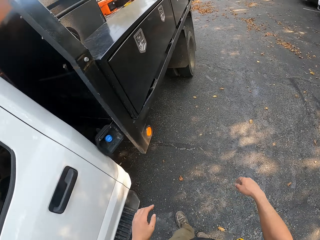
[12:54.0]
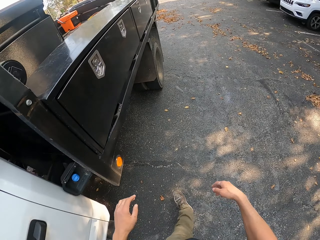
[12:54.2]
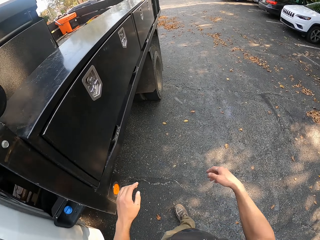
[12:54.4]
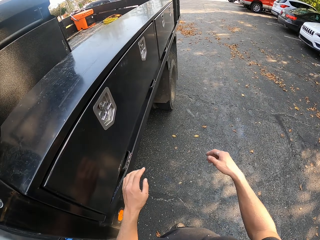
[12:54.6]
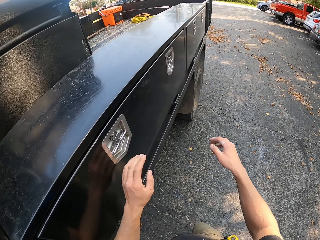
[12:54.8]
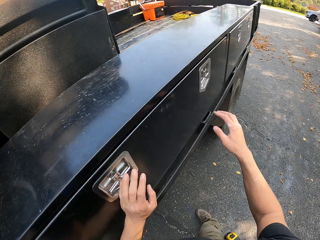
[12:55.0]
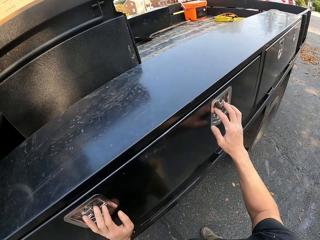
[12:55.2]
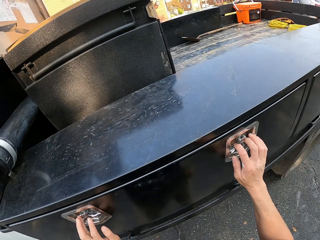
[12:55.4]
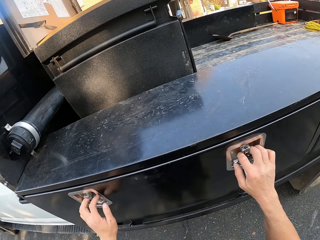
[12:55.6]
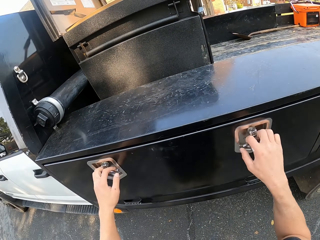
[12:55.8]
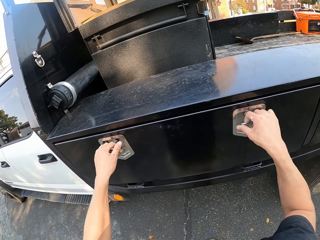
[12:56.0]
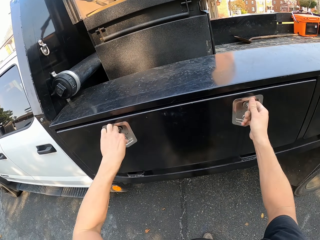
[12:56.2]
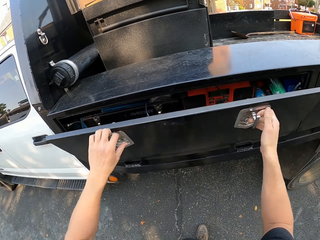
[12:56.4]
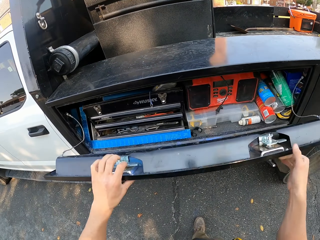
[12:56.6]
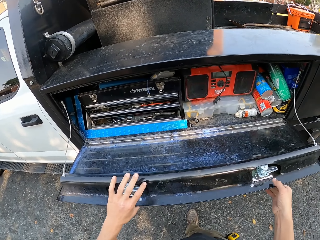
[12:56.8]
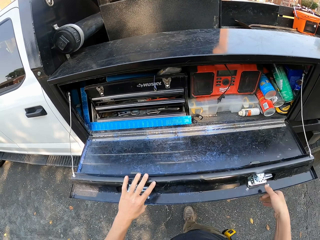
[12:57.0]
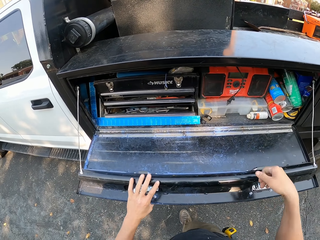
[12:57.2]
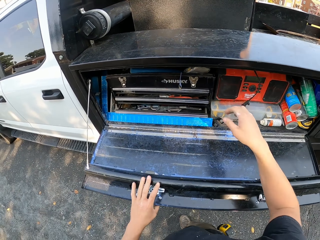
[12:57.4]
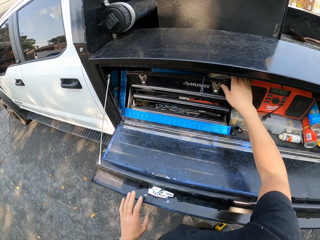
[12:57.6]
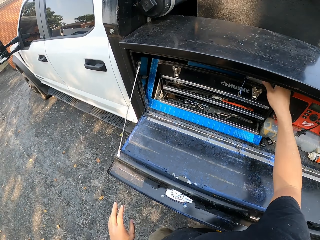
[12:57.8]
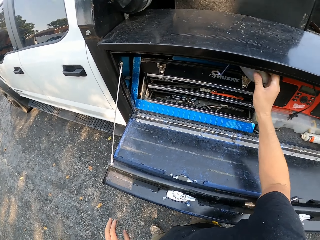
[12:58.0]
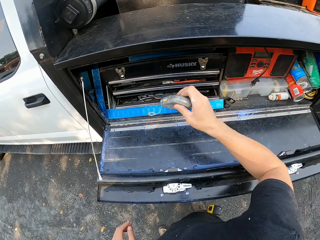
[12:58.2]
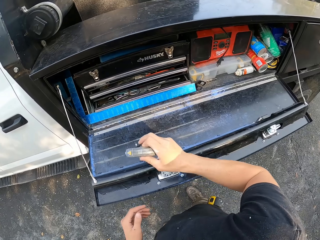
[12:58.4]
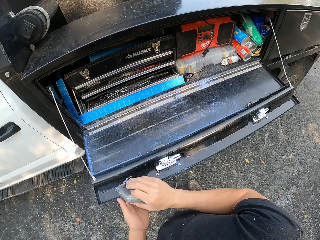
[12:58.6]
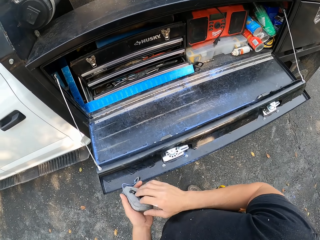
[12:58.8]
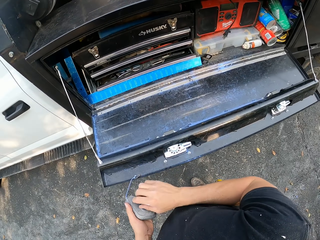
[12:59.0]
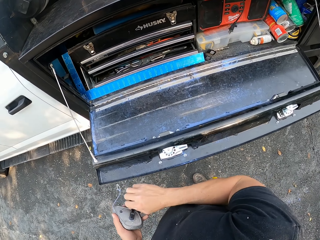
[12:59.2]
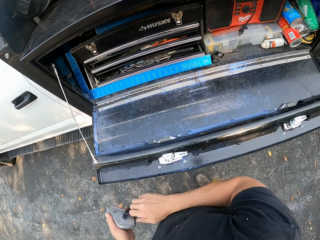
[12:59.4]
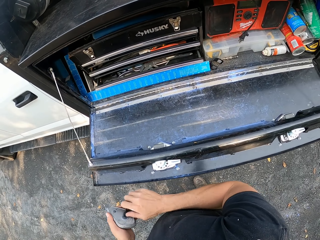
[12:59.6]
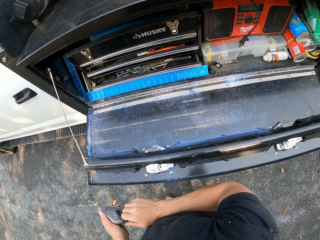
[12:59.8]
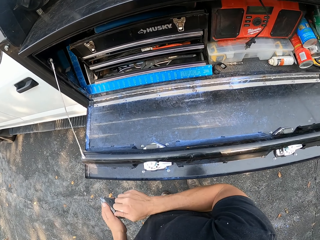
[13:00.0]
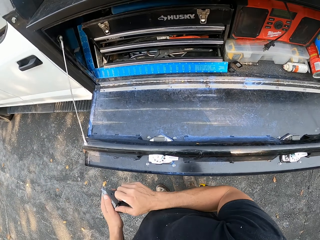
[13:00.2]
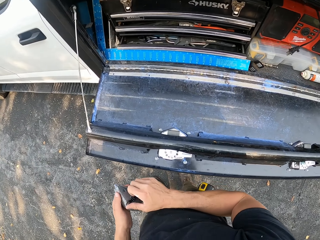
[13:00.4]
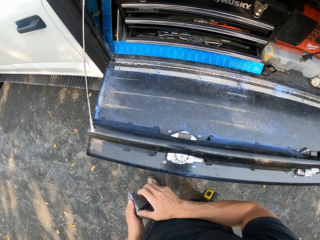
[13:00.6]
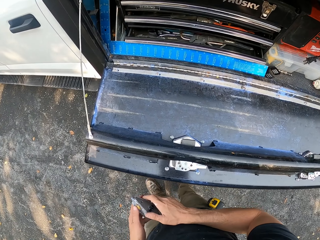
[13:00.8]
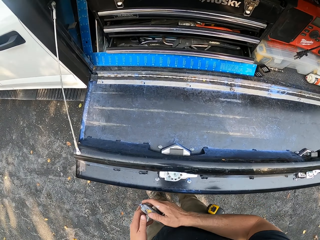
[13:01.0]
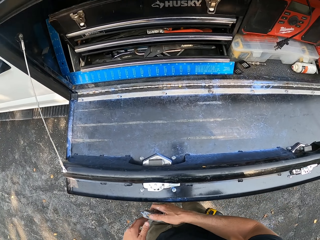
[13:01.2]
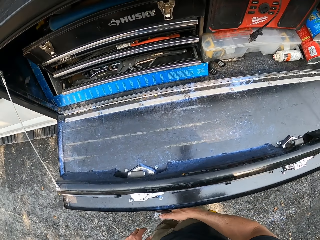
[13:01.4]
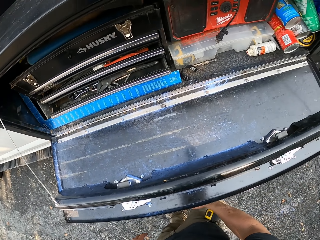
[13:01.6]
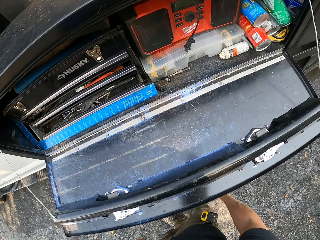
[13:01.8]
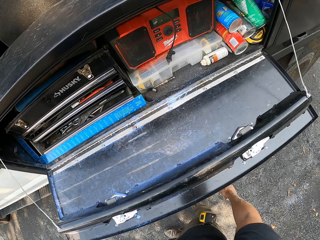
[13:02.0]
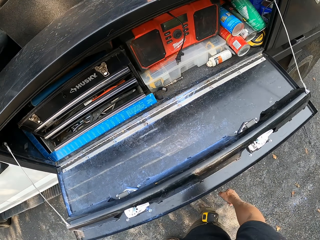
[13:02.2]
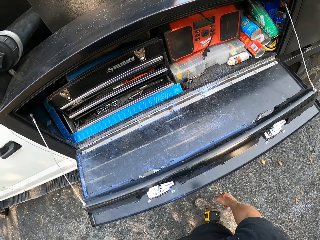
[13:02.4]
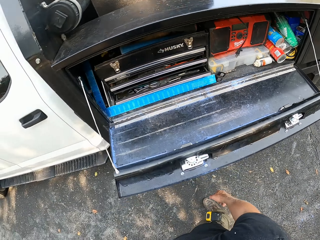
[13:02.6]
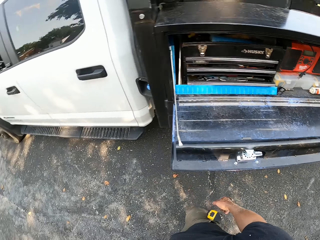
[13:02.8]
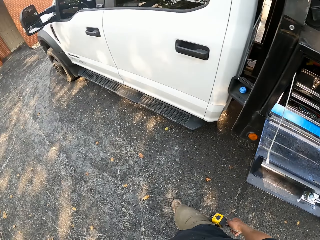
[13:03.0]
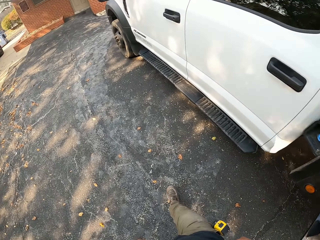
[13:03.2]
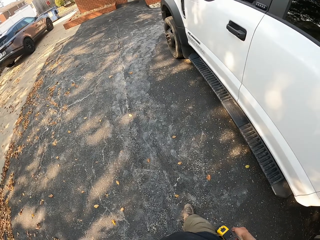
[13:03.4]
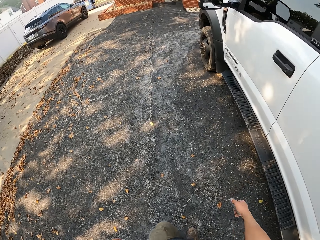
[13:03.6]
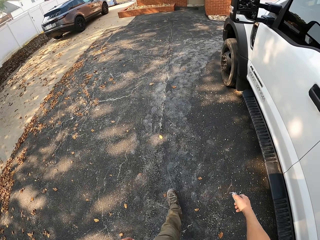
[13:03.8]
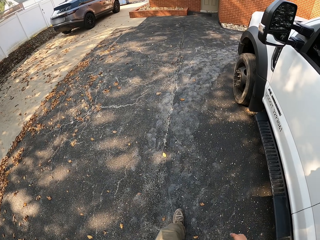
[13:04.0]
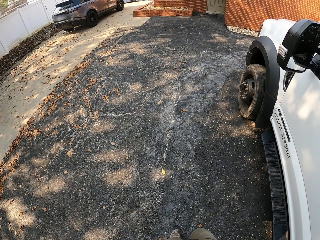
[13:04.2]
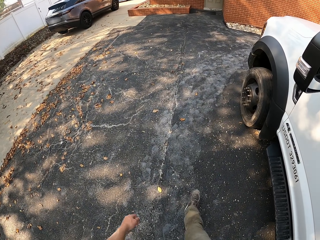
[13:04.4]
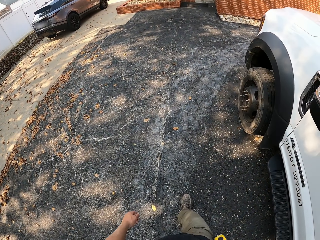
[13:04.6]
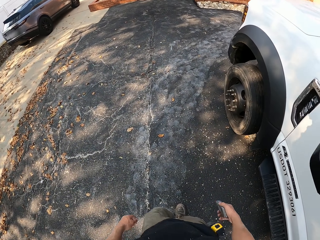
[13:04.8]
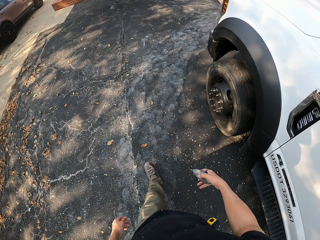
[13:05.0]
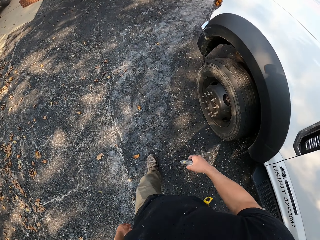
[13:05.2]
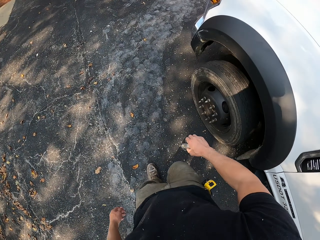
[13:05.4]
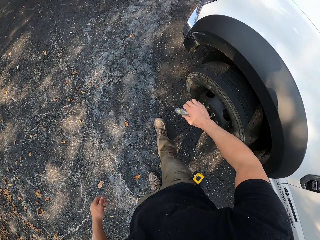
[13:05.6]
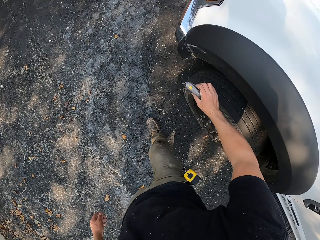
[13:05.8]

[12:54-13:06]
The camera wearer walks around. They open the truck. They open a drawer. They pick up a measuring rope. They walk around.

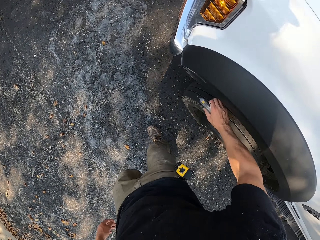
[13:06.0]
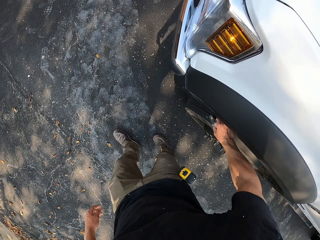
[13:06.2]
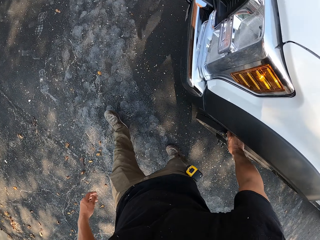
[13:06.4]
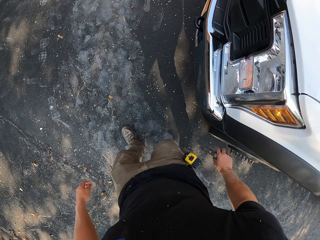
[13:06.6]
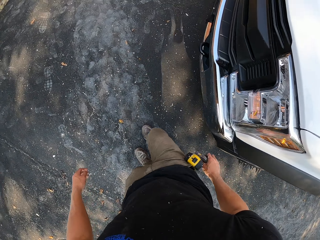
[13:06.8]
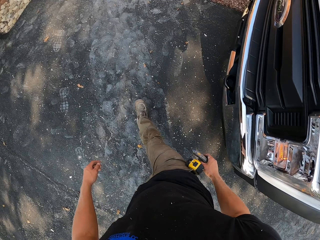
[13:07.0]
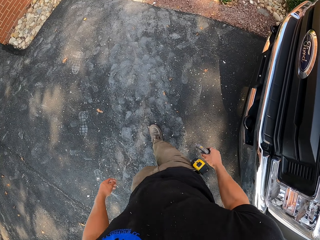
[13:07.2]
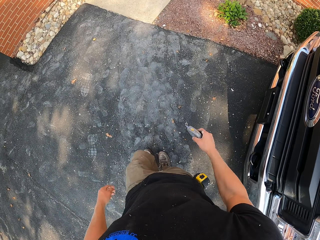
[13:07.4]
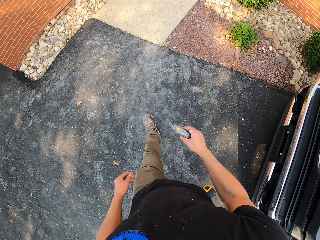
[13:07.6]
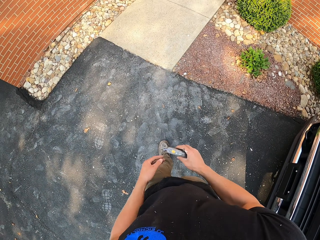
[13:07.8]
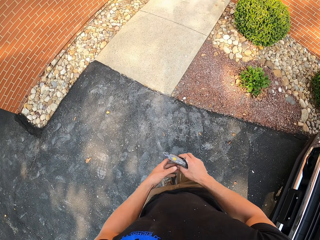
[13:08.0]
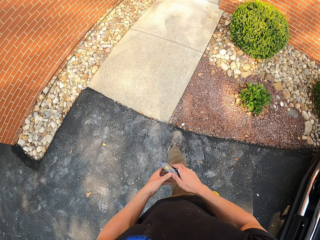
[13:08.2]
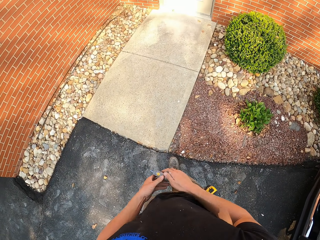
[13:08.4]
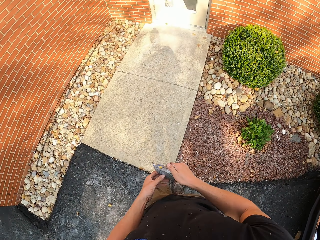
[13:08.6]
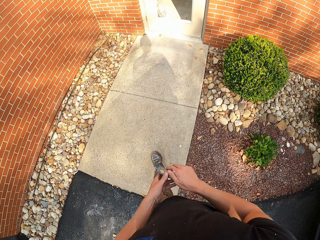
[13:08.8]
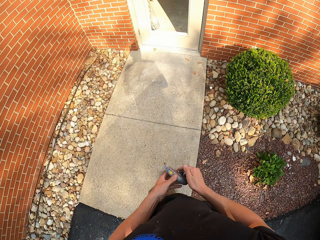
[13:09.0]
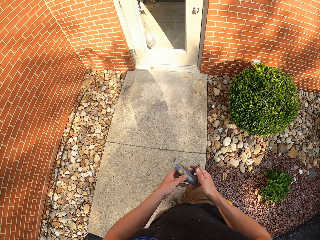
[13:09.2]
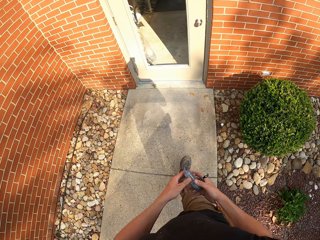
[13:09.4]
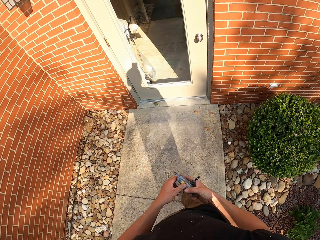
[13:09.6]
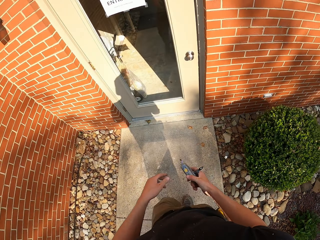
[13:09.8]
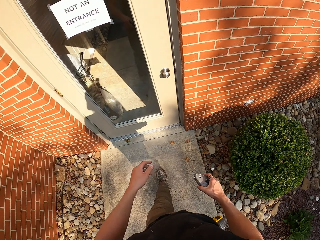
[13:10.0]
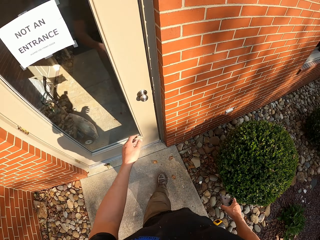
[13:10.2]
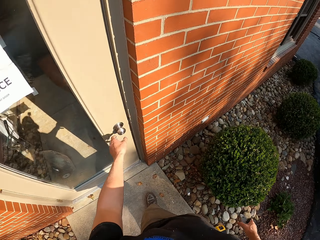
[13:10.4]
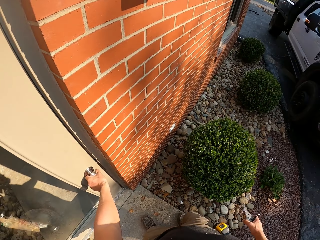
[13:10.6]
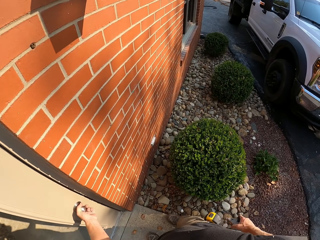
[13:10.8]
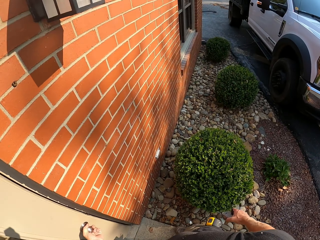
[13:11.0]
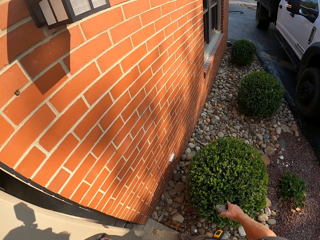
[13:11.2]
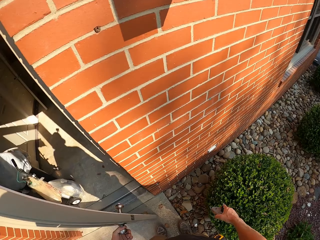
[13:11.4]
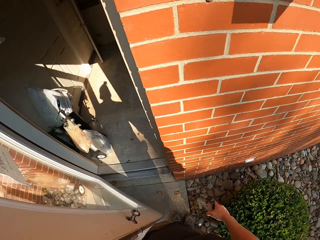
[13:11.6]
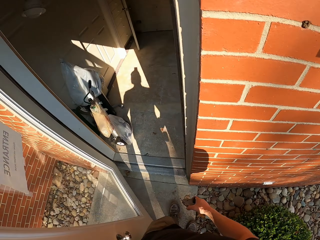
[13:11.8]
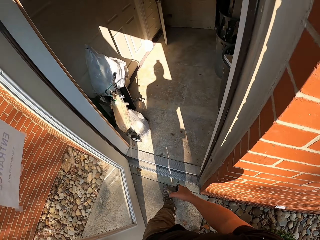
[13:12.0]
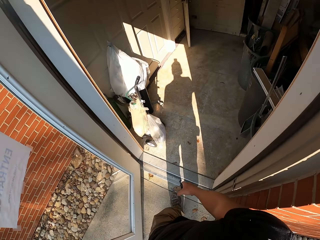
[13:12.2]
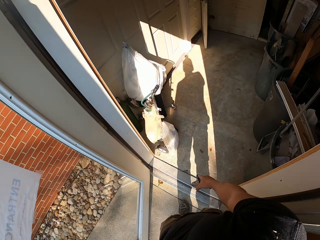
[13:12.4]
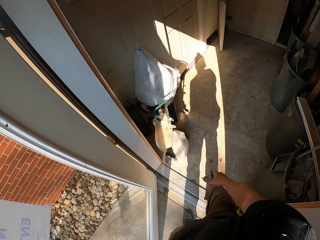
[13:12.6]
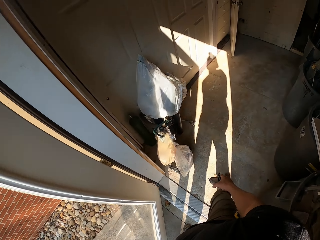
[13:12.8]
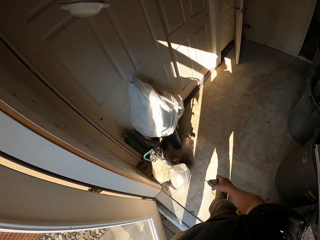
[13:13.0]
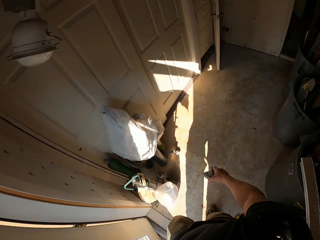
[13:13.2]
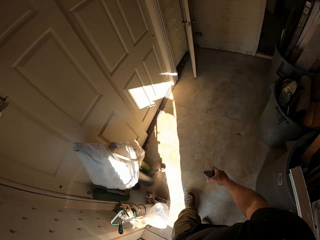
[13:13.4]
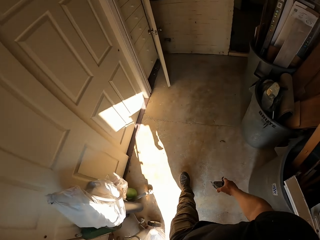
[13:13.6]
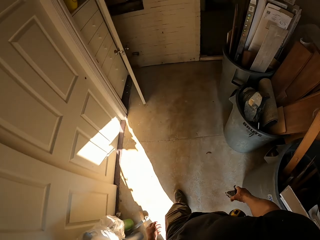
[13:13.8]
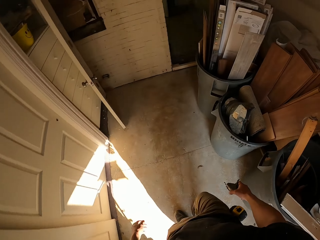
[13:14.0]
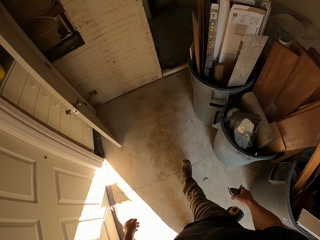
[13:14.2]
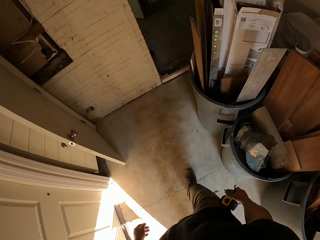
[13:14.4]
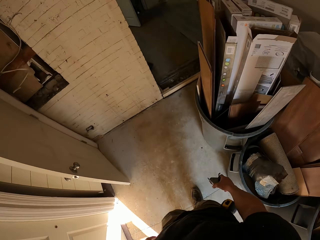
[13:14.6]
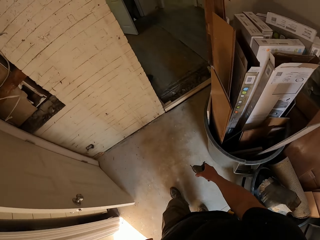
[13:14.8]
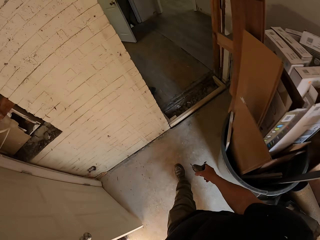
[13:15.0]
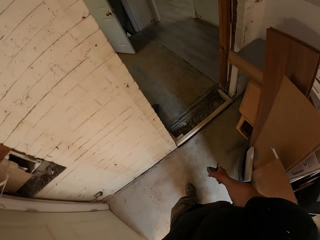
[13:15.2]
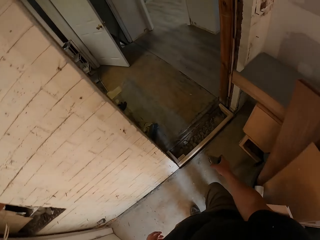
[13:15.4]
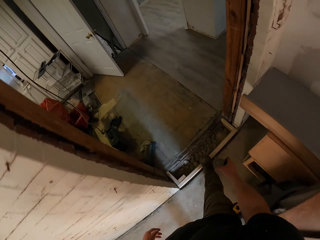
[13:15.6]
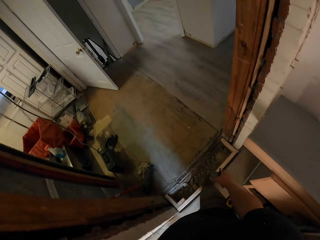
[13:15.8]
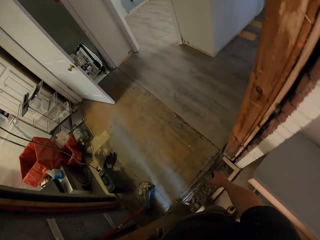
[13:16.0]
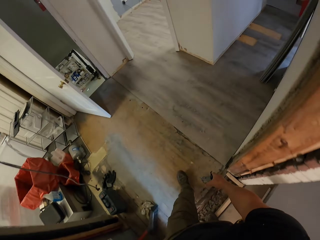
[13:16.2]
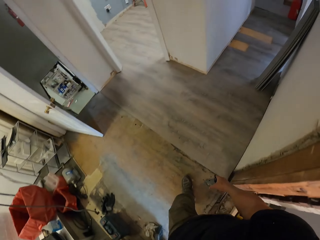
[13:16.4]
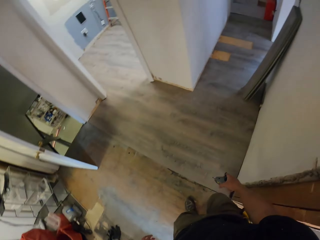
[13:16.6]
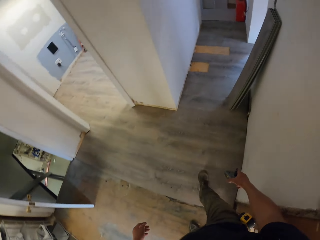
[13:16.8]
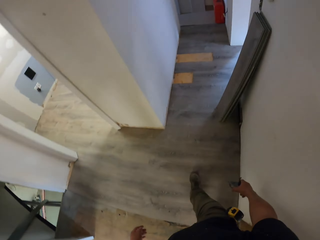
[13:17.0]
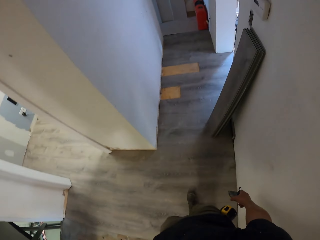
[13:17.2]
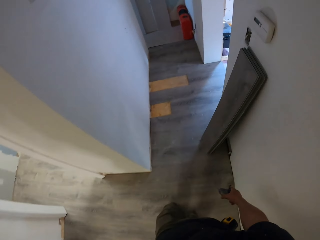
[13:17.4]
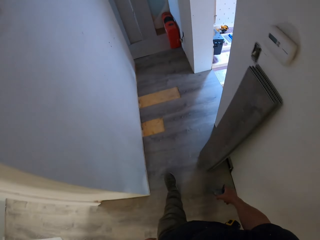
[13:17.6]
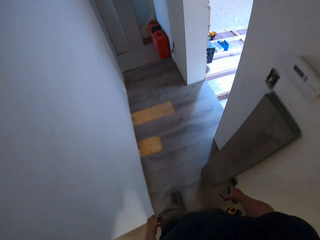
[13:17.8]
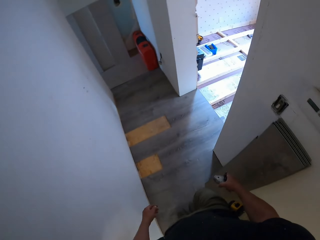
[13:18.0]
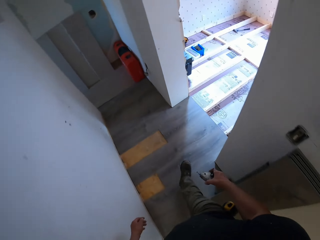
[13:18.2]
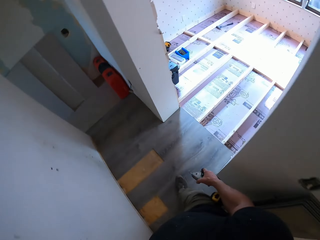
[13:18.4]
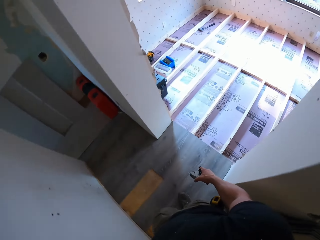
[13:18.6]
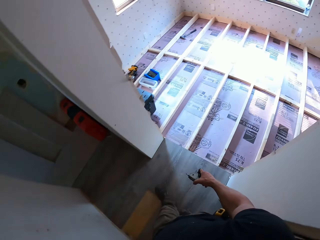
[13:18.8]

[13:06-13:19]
The camera wearer bangs a vehicle tire. They walk around. They open a door. They walk around.
